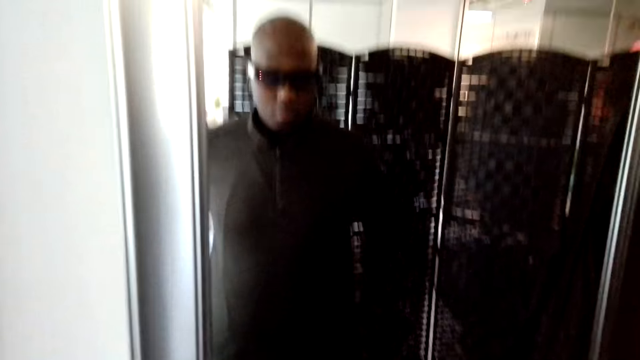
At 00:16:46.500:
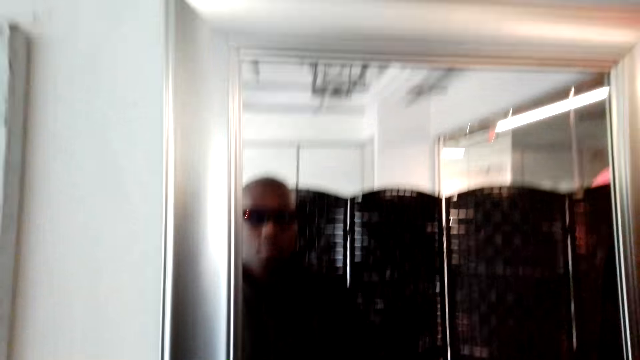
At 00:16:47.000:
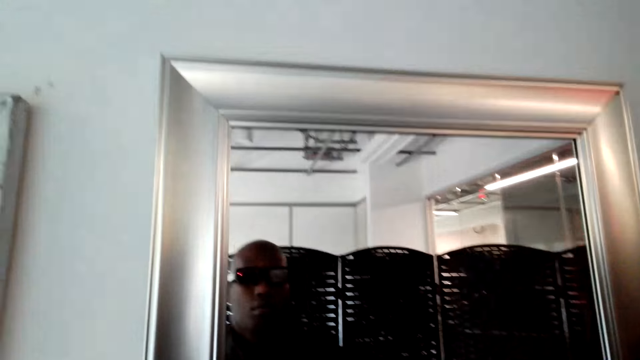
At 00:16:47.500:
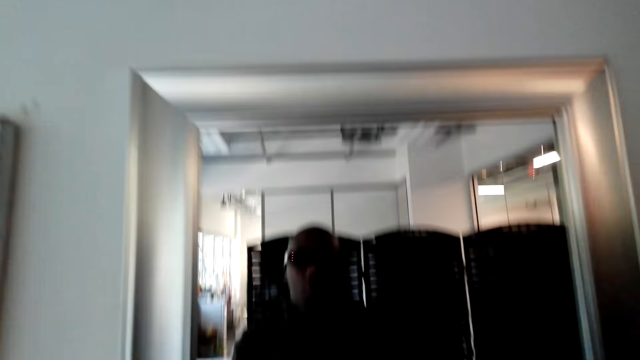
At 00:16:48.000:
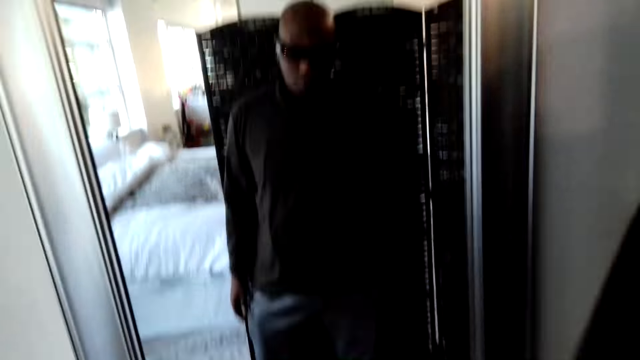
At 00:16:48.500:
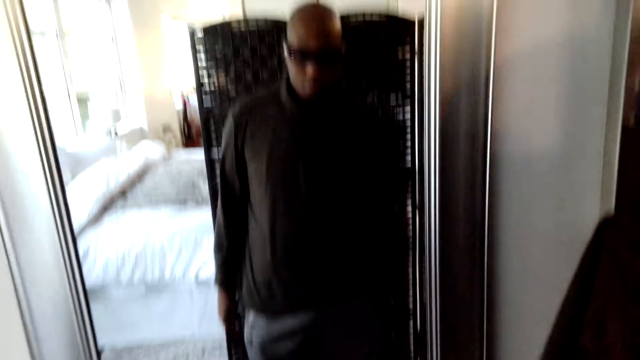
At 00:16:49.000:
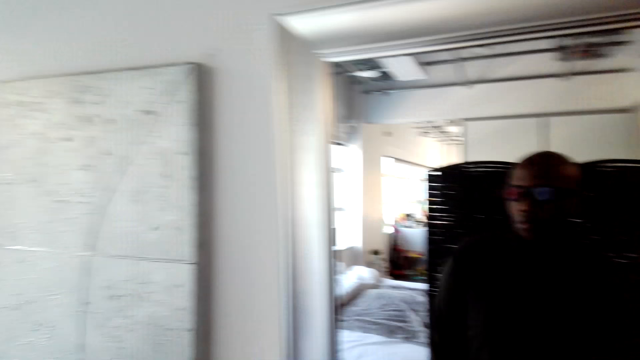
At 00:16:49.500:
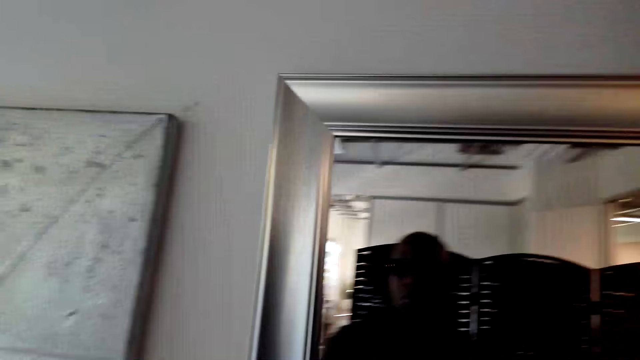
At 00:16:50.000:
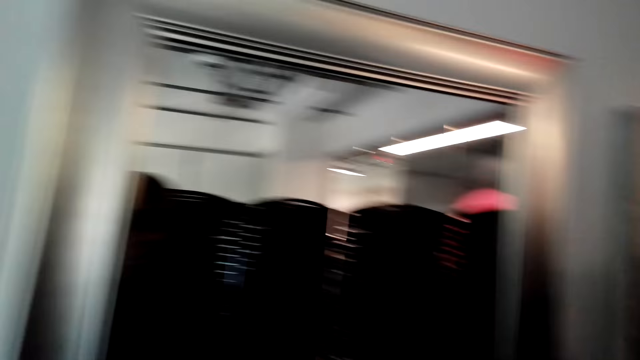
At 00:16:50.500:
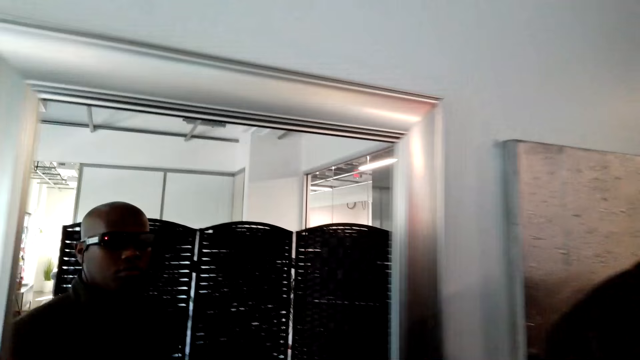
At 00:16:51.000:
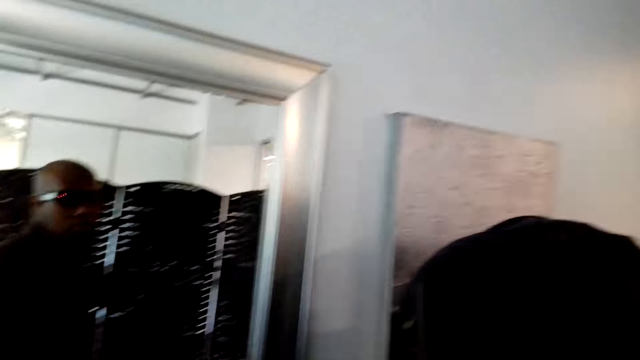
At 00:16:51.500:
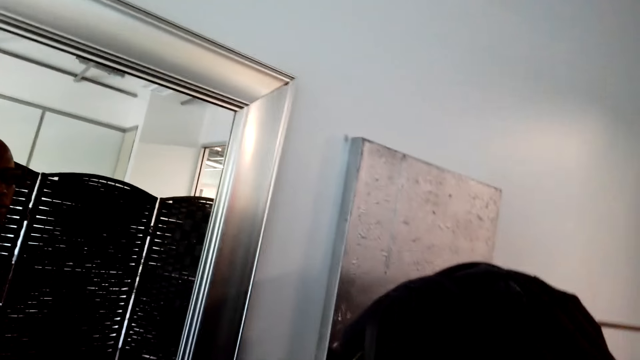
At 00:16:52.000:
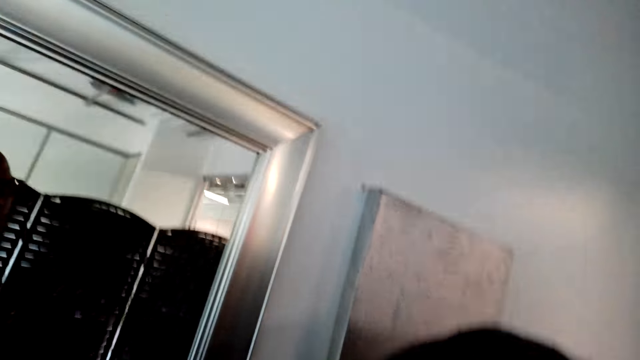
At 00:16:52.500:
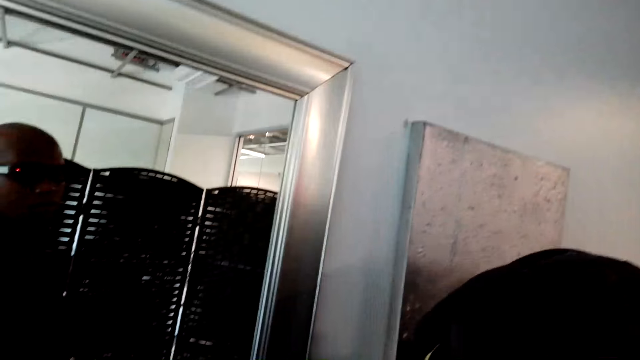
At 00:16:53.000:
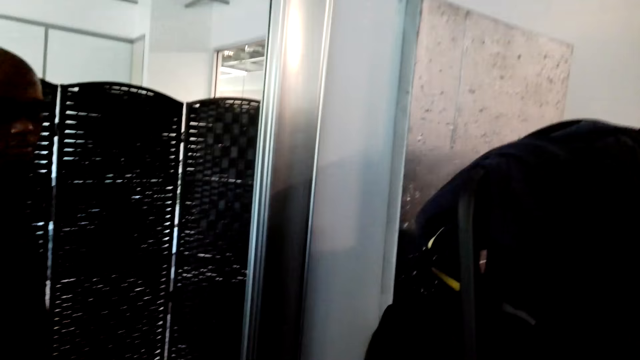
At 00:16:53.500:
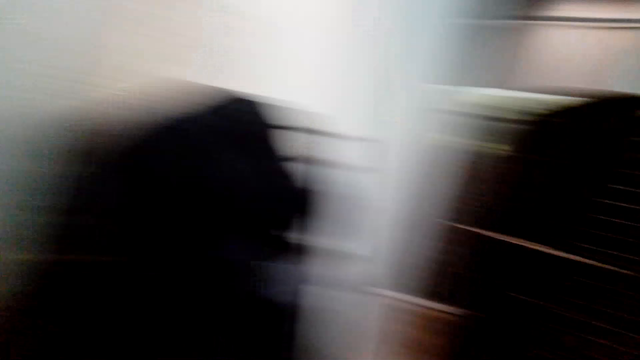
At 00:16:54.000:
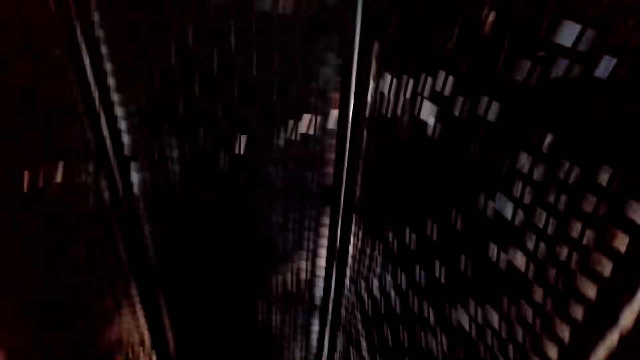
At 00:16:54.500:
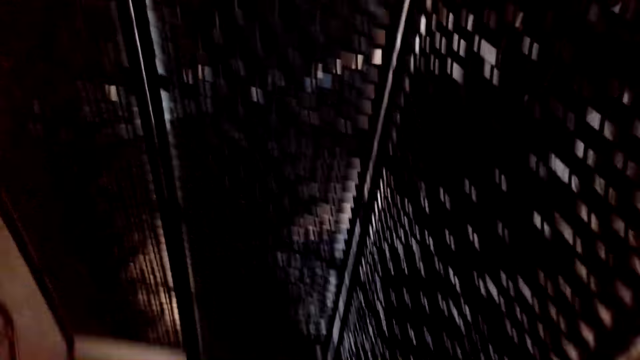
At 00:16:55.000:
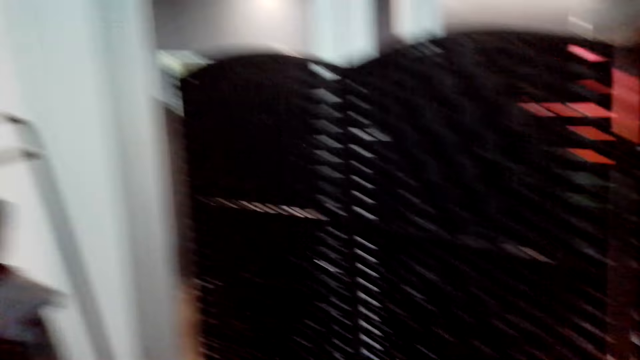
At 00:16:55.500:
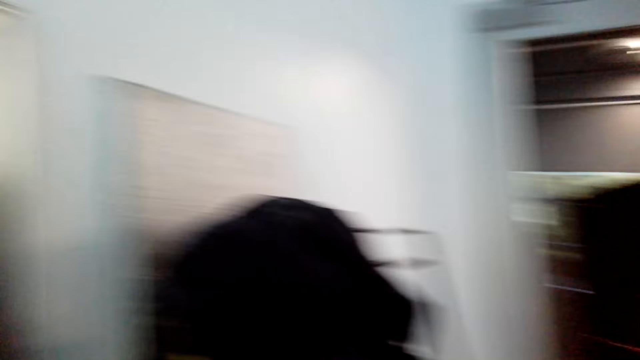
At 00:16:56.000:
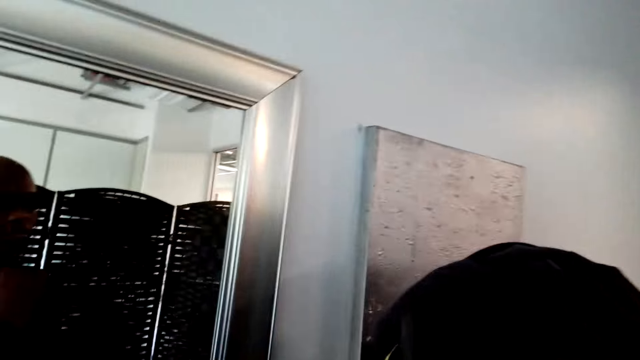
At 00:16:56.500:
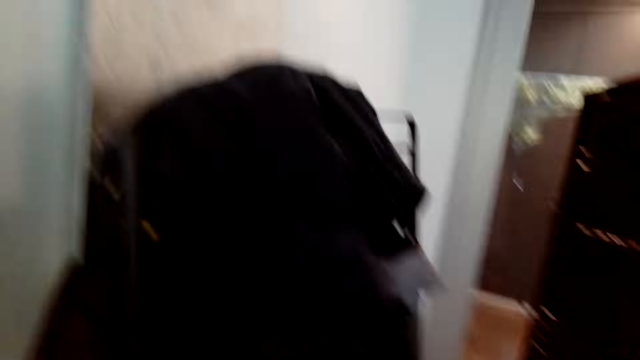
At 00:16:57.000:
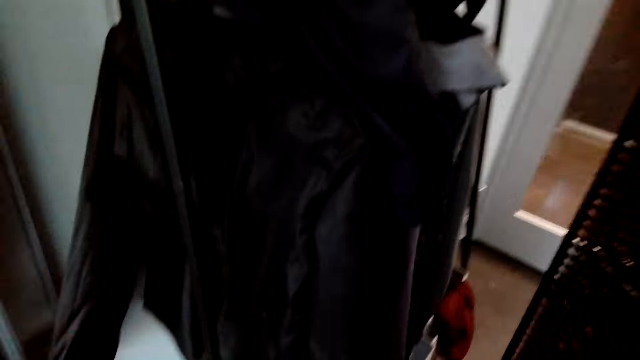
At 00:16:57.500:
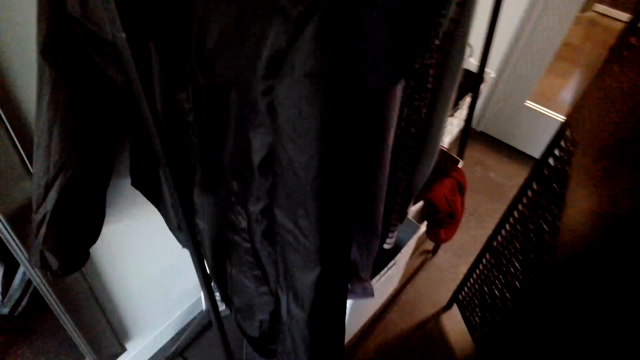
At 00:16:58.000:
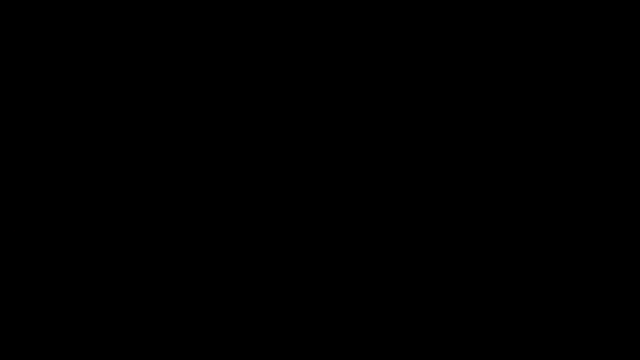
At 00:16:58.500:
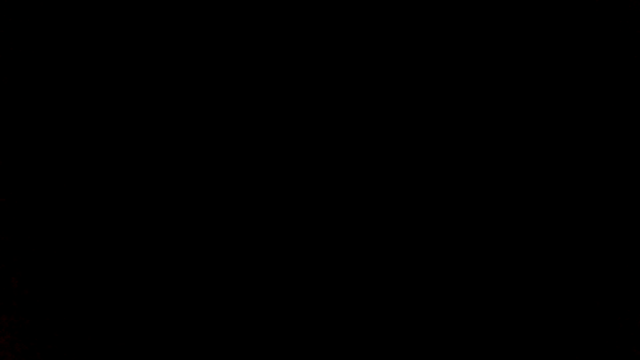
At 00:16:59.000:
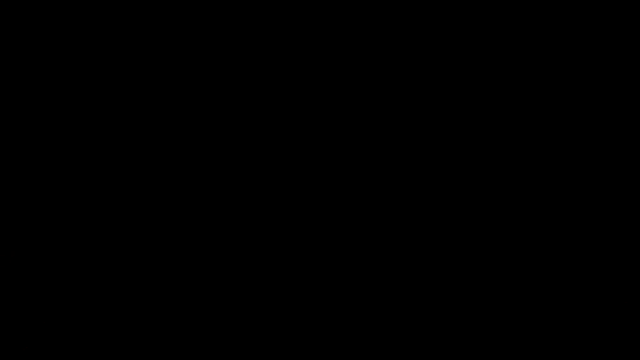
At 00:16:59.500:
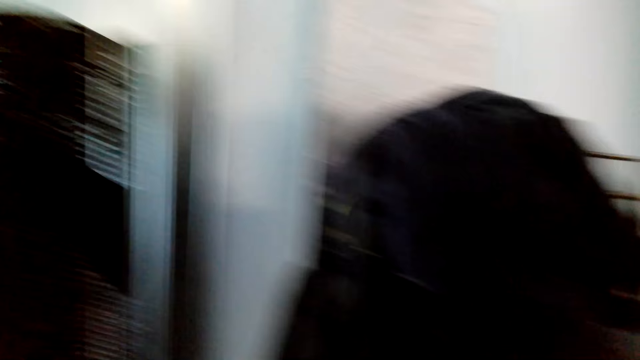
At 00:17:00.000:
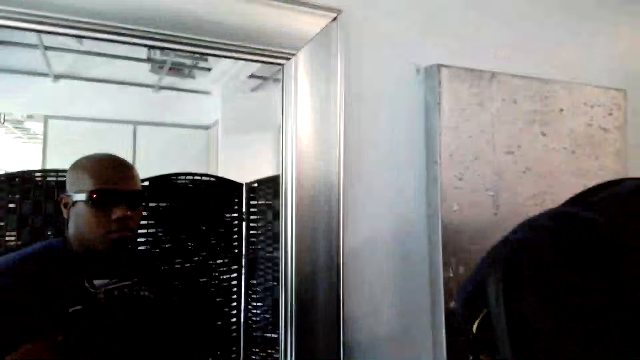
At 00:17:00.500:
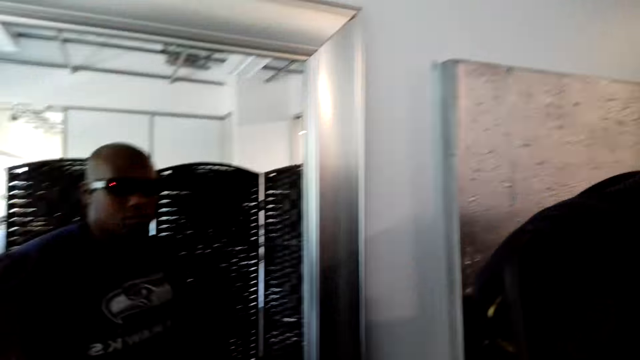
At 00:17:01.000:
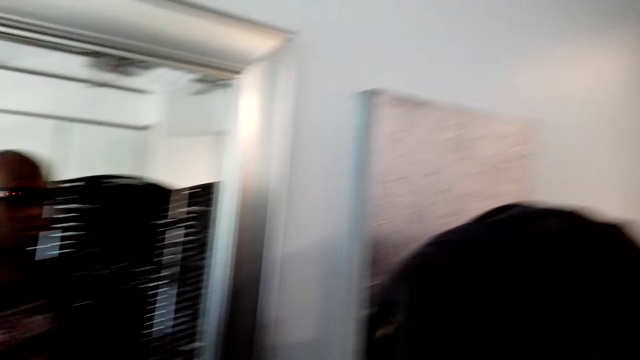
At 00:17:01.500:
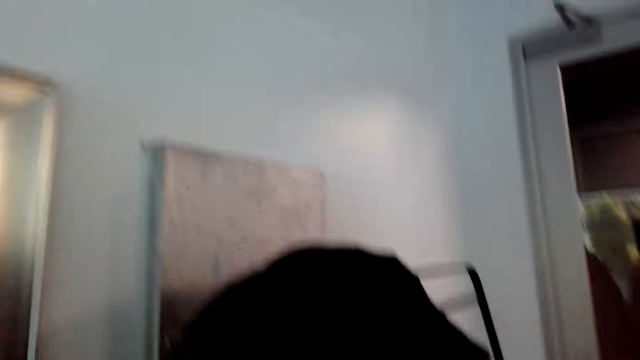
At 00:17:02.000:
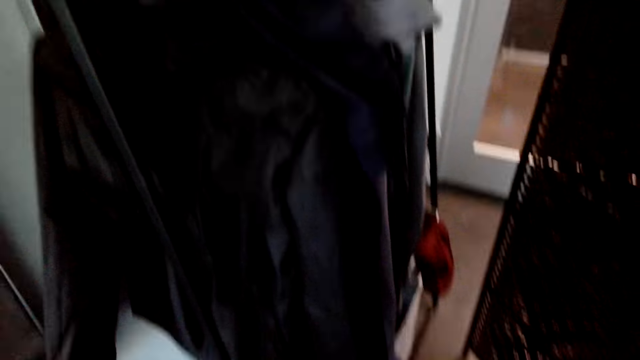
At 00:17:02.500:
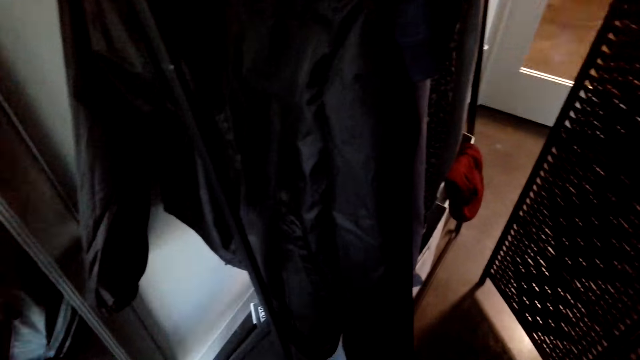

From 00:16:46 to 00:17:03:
The camera wearer removes the sweater. They look at themselves in a mirror.
